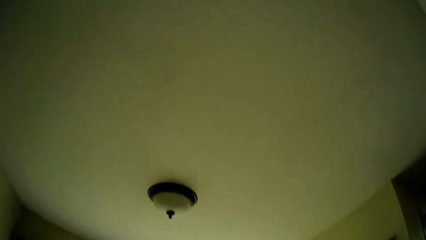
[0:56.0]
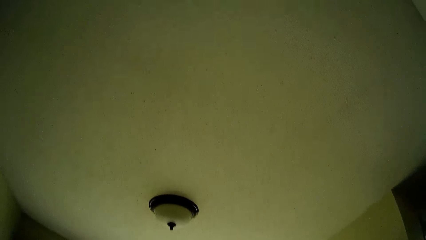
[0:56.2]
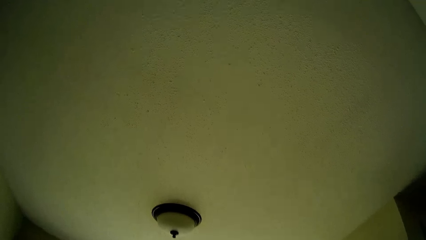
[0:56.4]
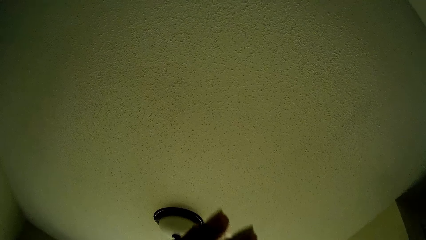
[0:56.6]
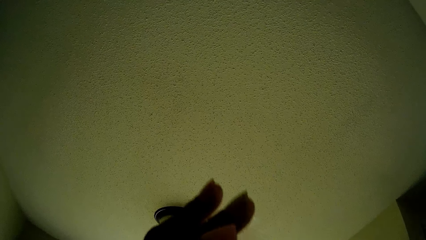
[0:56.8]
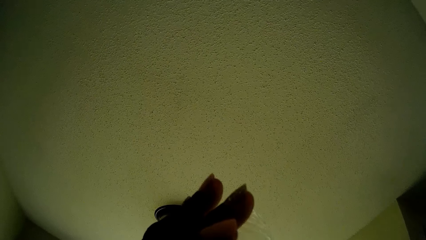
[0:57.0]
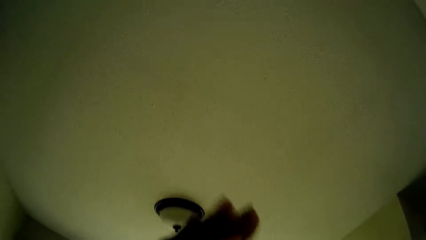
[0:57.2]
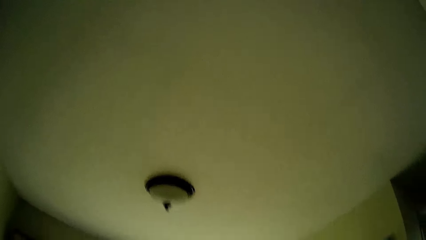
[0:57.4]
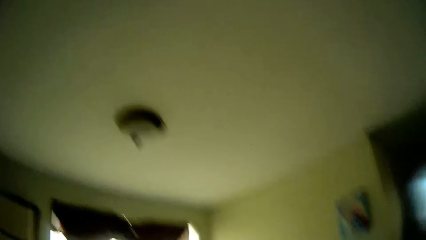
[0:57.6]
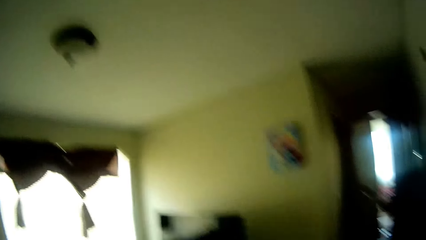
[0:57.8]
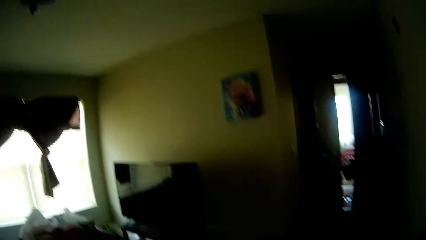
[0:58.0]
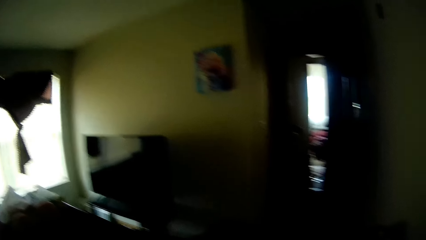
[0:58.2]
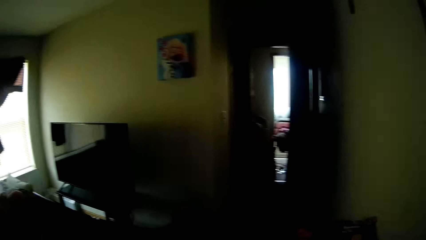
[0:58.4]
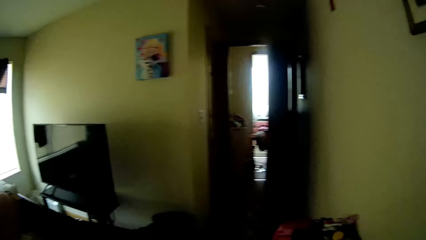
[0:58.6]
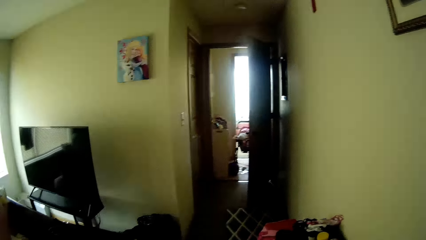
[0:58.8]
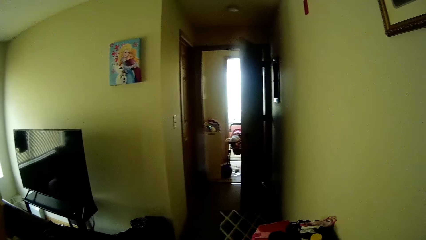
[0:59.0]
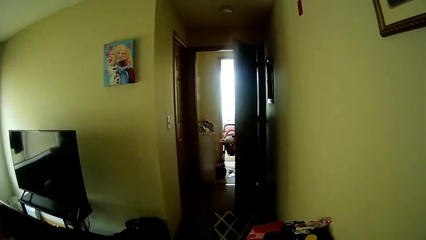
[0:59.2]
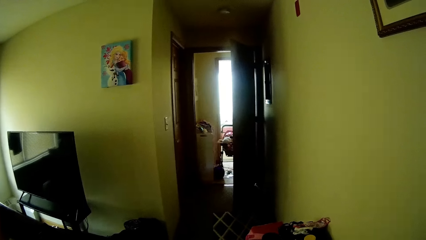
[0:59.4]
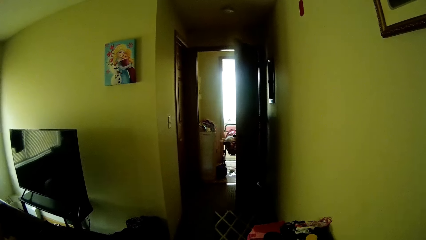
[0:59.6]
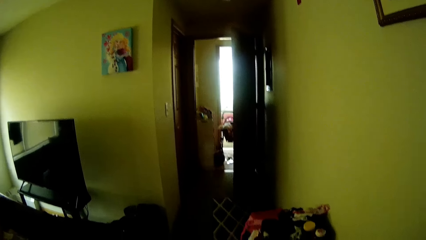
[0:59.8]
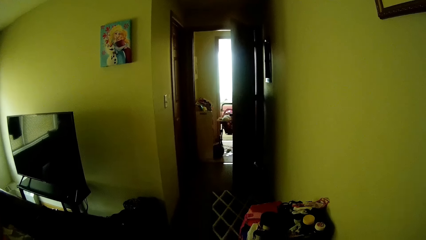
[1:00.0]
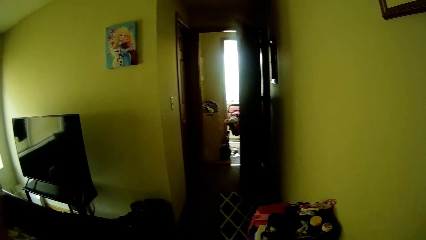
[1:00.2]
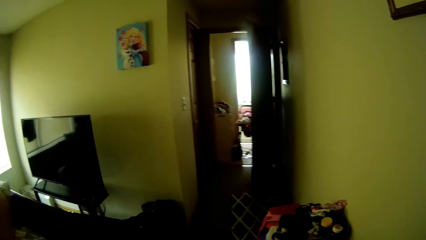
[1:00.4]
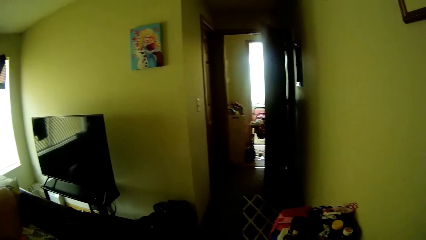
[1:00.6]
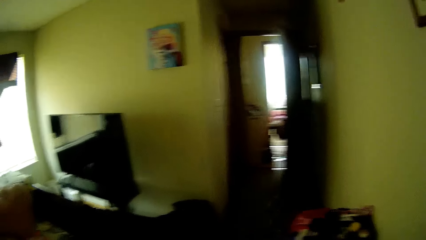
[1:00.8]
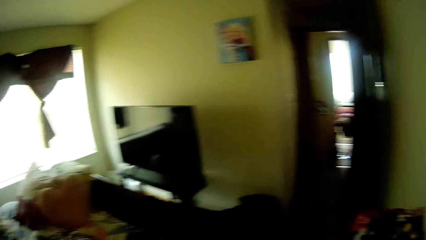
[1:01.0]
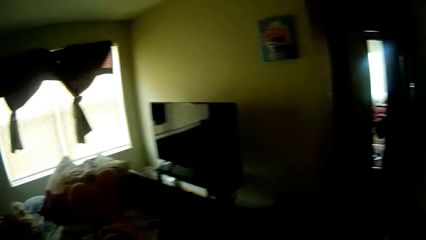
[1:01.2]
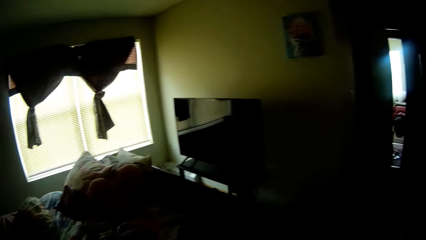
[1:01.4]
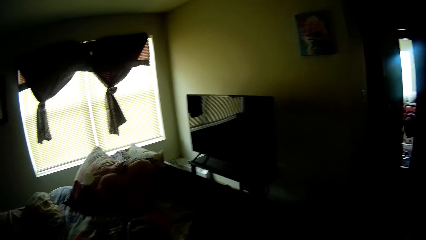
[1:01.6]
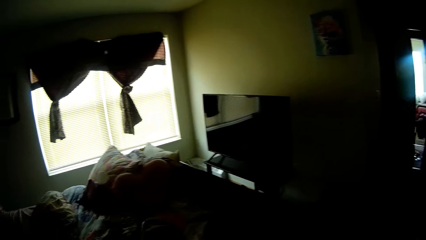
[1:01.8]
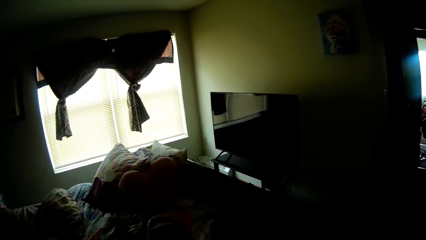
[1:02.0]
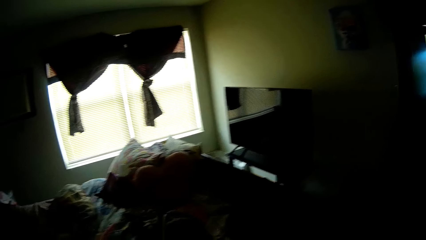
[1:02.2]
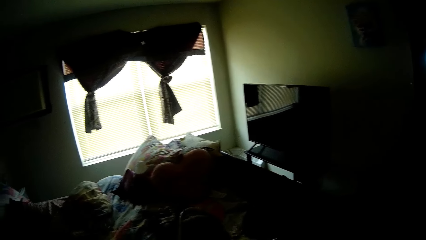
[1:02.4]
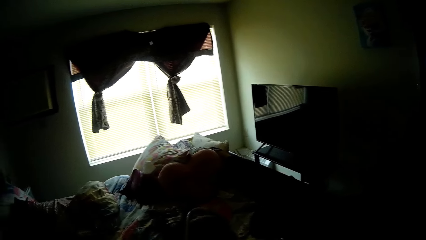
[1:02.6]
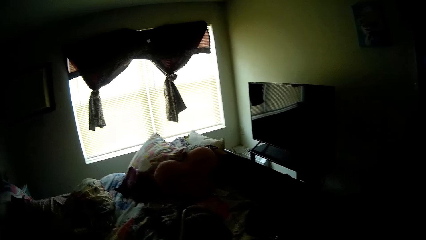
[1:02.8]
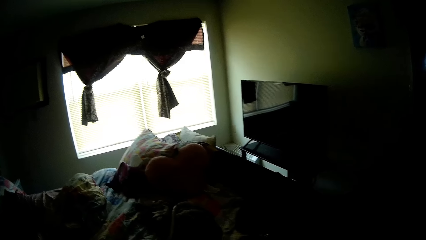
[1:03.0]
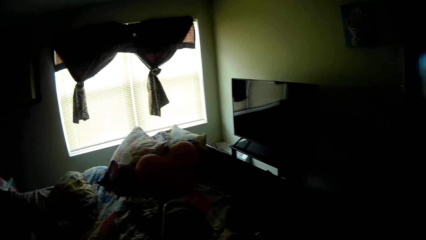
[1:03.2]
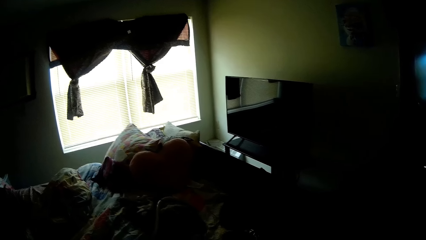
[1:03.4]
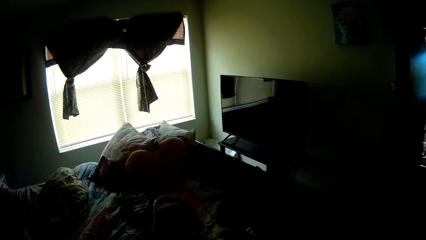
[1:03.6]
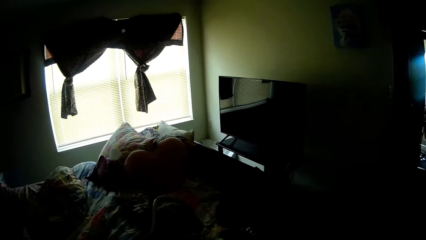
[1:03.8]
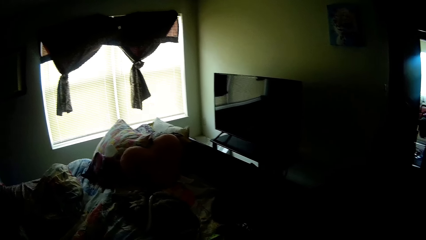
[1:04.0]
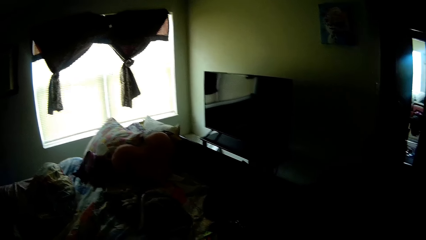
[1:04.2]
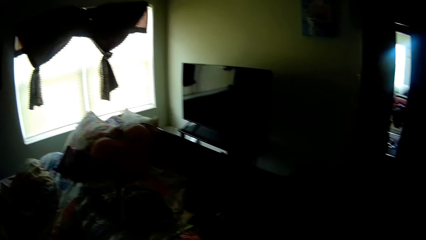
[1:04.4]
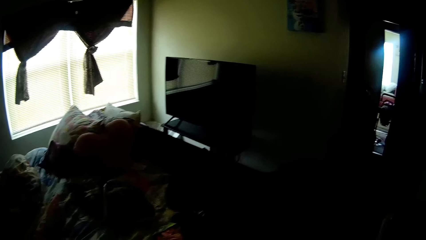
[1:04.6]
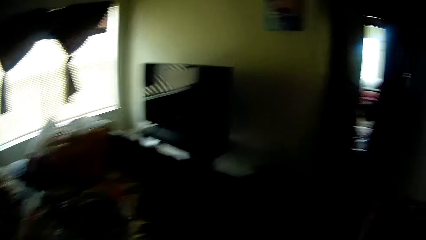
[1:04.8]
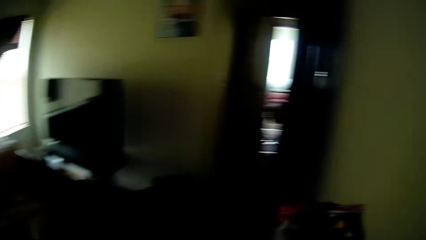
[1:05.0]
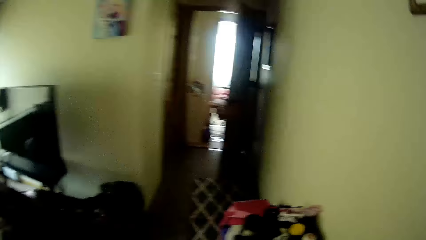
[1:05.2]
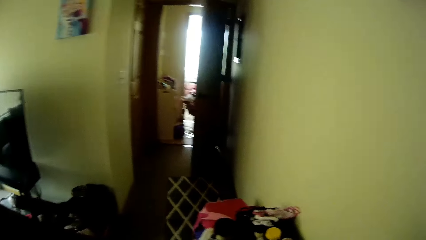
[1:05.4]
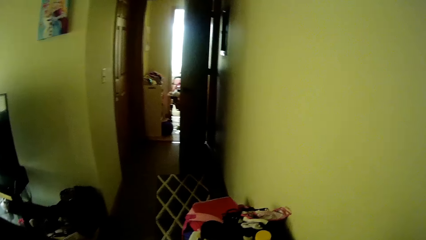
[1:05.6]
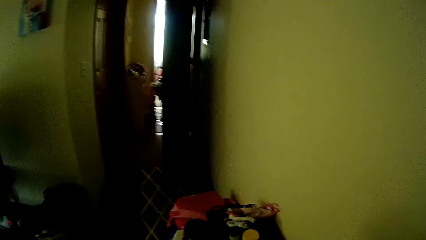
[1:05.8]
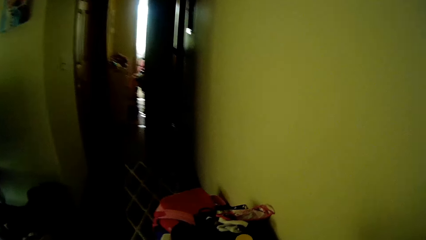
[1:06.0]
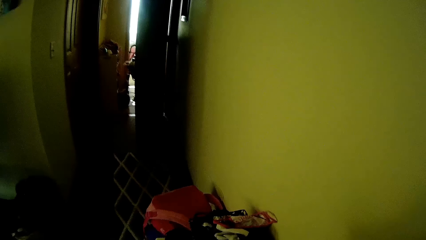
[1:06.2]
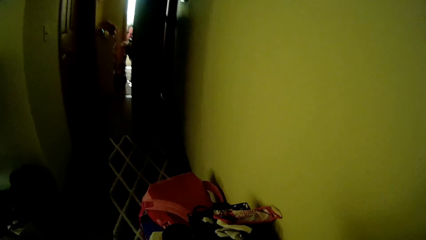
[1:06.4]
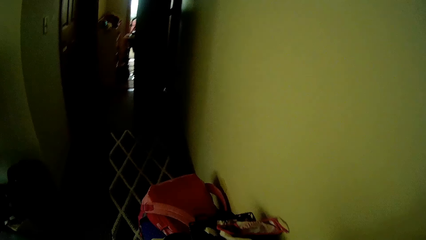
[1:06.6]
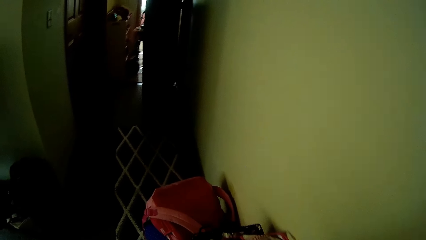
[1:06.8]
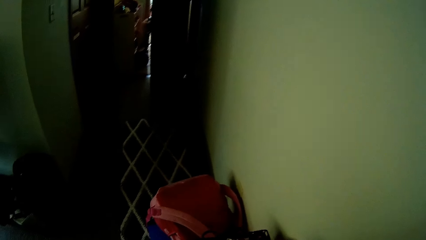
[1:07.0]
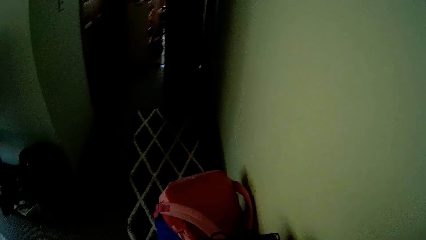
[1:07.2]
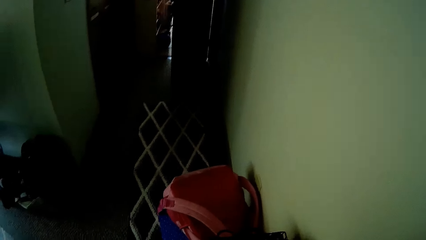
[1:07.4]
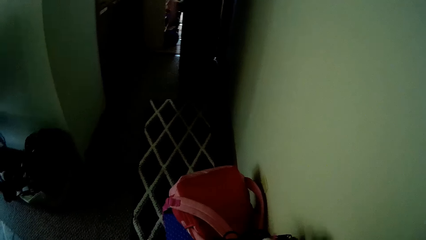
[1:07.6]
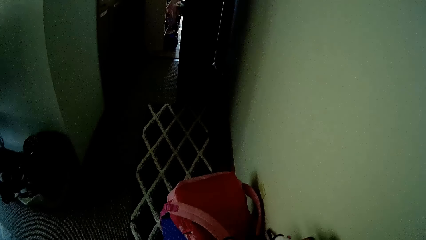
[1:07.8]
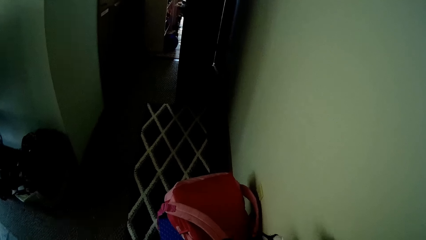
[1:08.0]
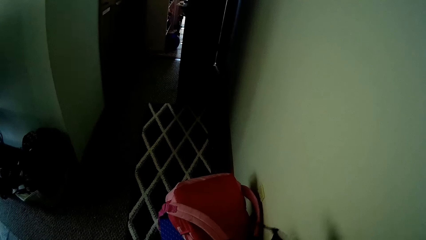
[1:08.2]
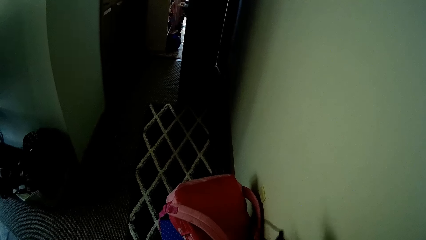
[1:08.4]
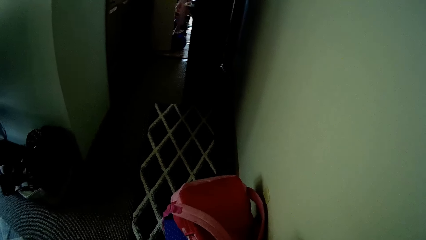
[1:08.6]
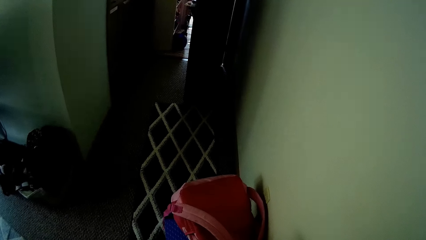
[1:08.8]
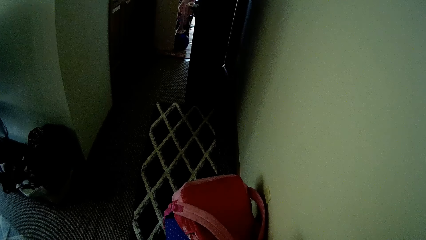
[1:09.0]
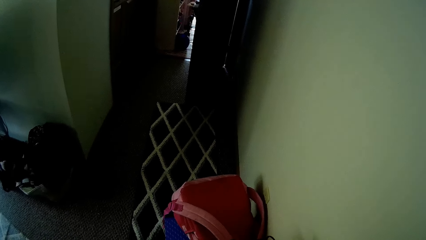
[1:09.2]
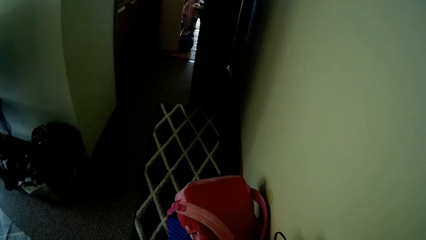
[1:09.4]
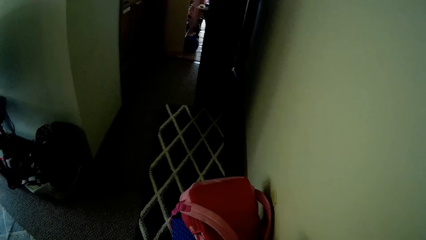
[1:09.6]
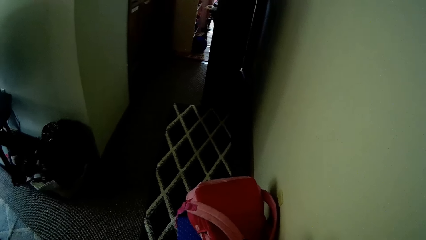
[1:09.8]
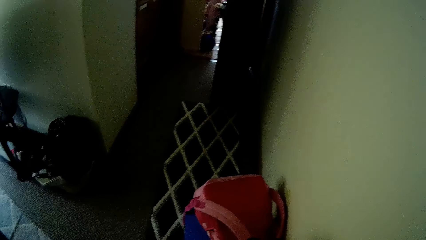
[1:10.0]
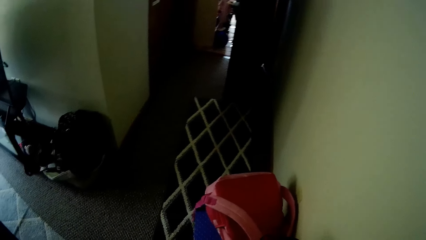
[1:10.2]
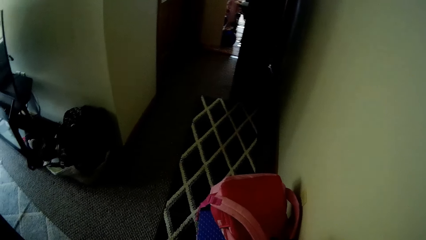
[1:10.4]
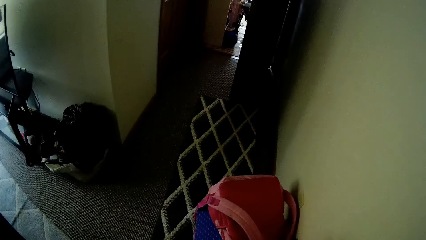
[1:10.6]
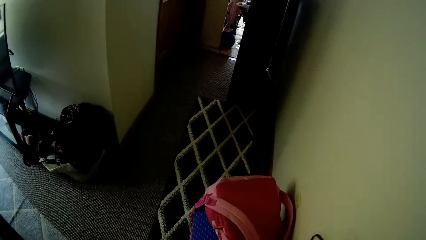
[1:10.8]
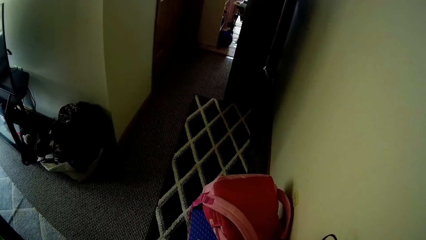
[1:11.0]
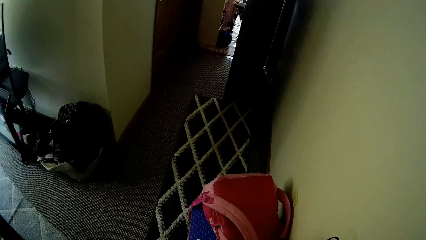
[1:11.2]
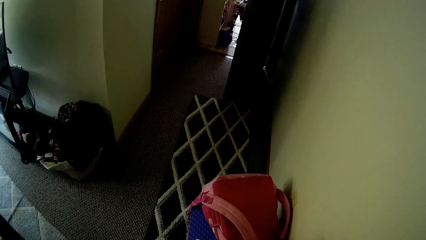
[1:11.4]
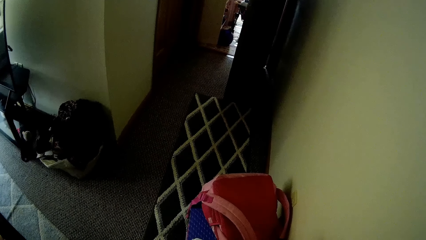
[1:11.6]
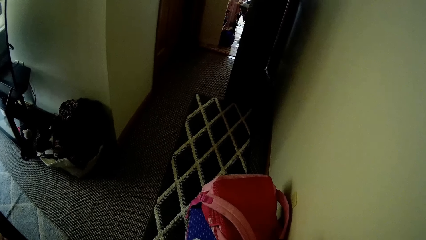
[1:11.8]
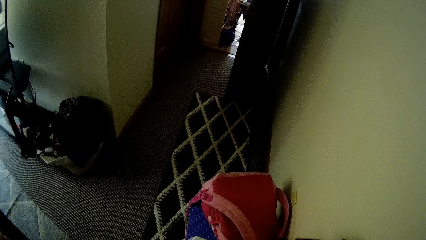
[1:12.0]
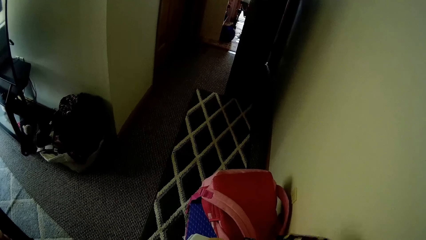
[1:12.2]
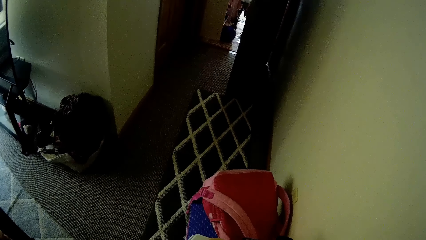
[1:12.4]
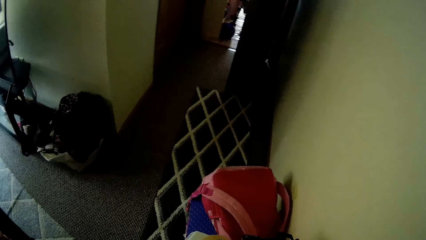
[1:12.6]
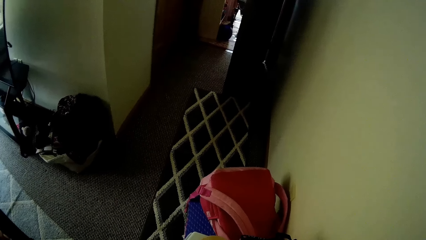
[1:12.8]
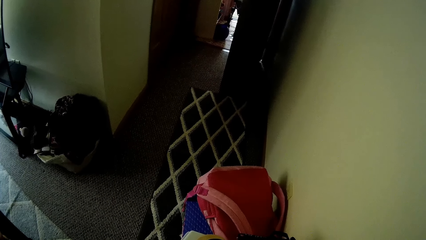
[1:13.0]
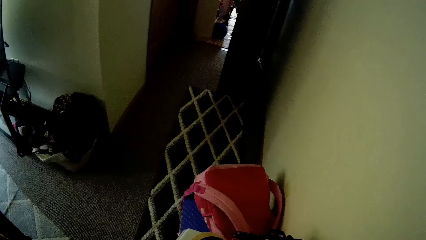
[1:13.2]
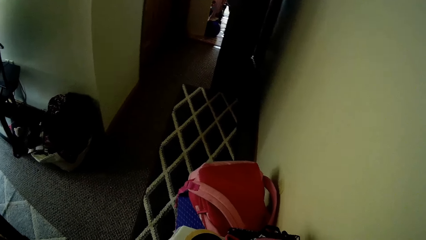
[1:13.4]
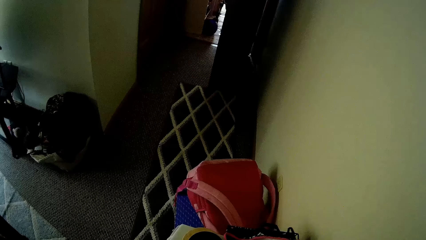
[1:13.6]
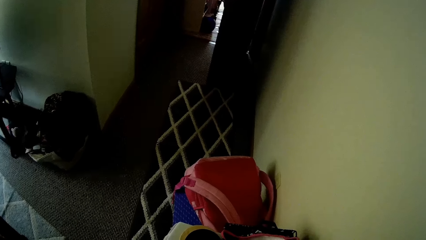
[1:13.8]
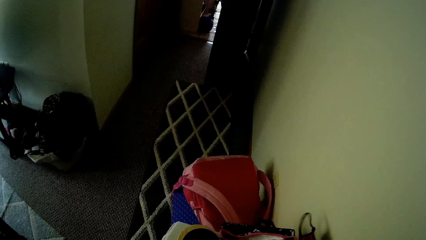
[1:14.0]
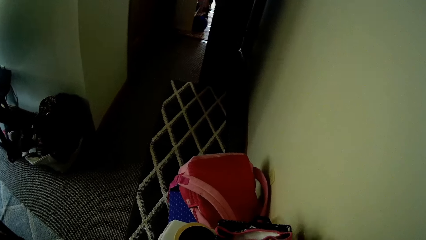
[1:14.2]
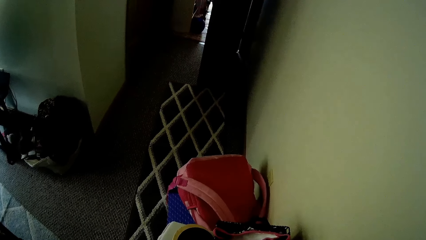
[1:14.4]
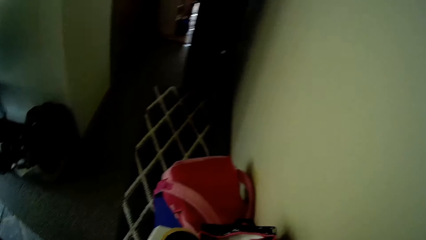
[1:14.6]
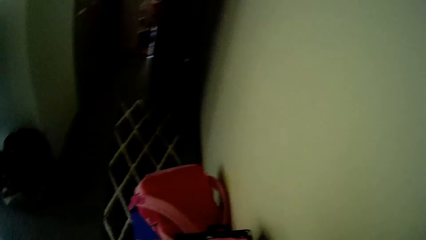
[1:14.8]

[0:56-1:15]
The camera wearer drinks water. She spits out water from her mouth. She looks through a pile of clothes on a stool.
